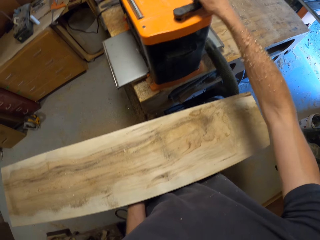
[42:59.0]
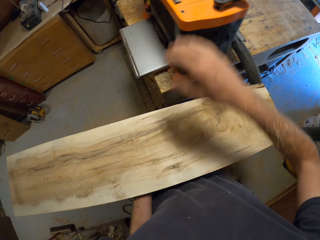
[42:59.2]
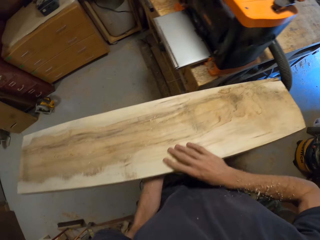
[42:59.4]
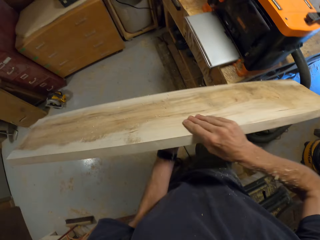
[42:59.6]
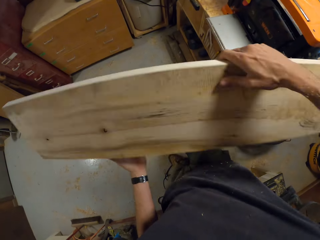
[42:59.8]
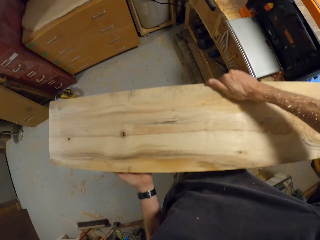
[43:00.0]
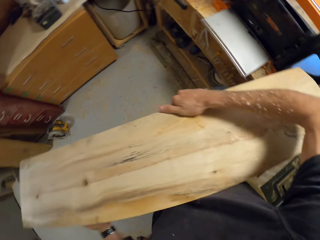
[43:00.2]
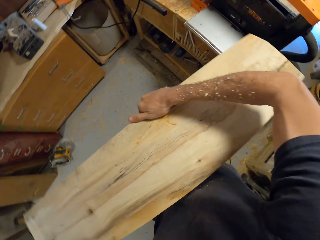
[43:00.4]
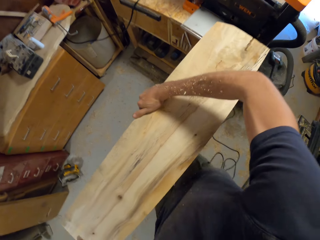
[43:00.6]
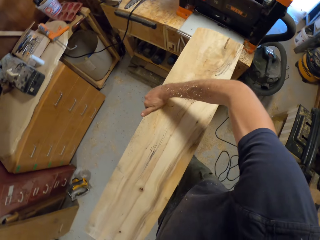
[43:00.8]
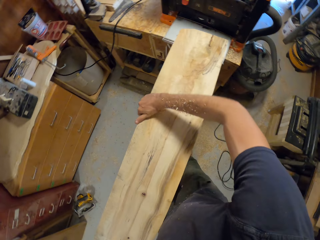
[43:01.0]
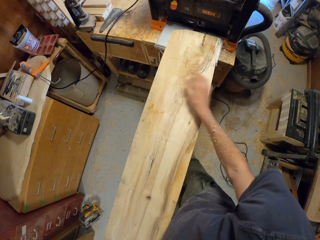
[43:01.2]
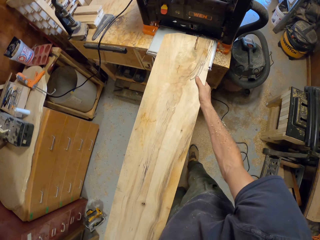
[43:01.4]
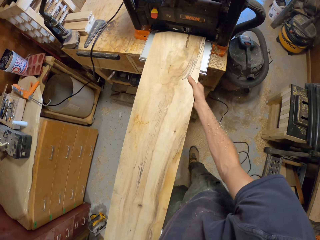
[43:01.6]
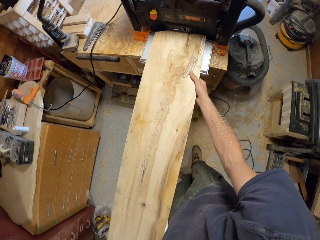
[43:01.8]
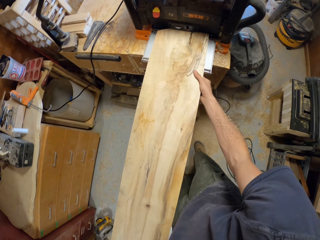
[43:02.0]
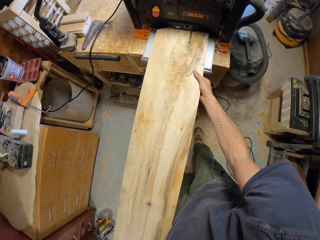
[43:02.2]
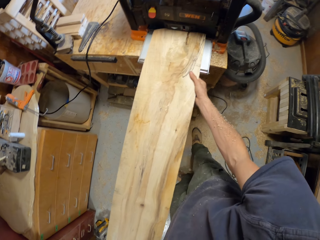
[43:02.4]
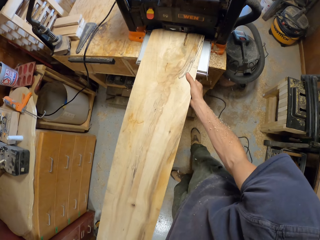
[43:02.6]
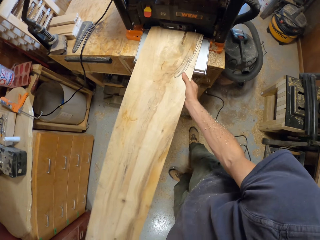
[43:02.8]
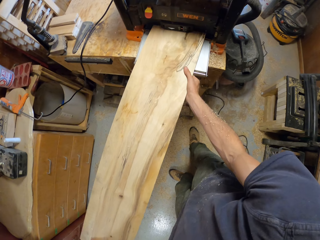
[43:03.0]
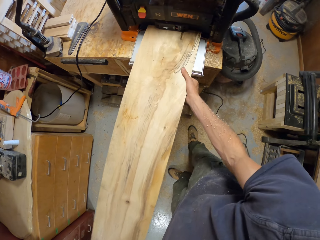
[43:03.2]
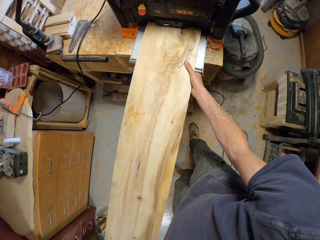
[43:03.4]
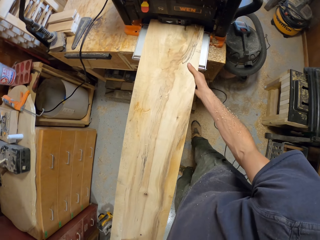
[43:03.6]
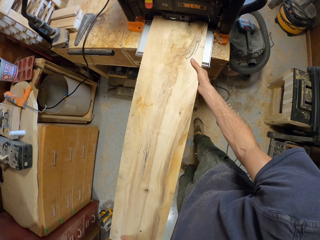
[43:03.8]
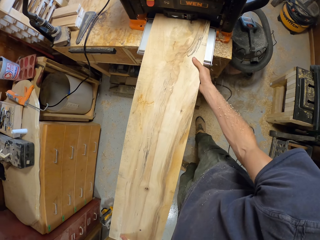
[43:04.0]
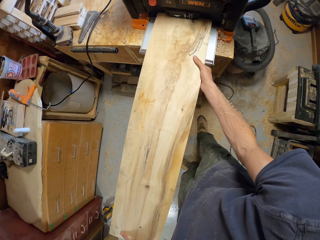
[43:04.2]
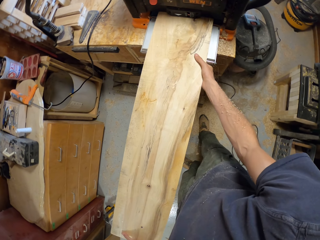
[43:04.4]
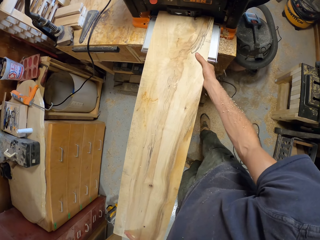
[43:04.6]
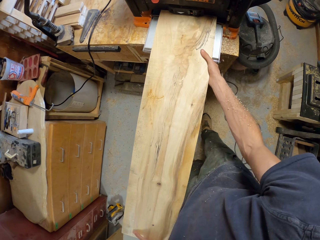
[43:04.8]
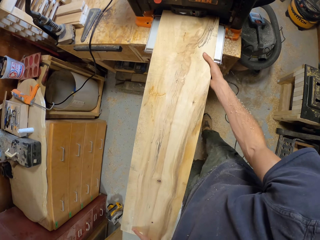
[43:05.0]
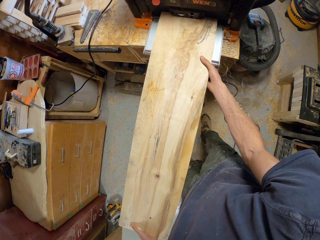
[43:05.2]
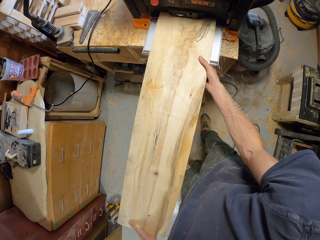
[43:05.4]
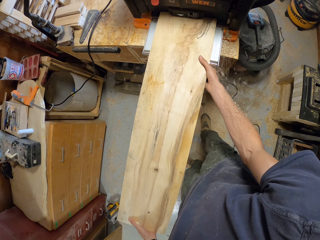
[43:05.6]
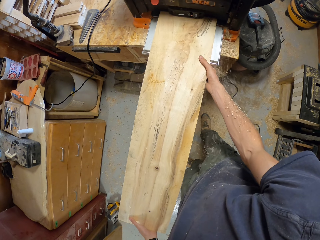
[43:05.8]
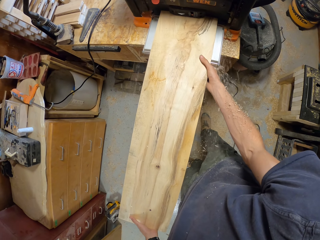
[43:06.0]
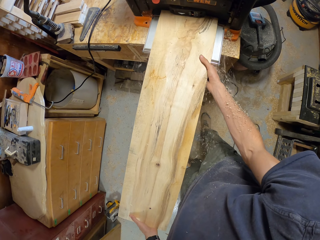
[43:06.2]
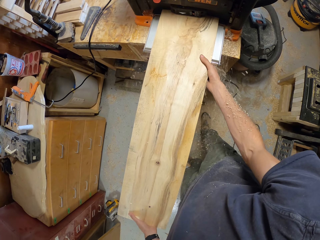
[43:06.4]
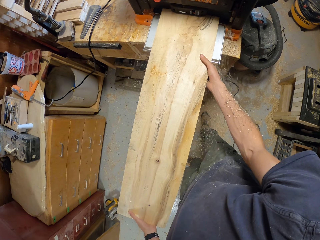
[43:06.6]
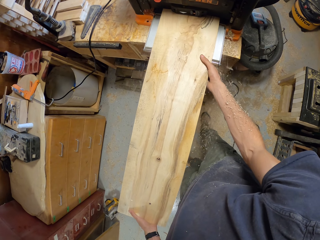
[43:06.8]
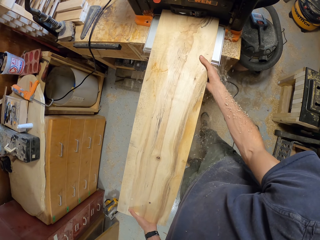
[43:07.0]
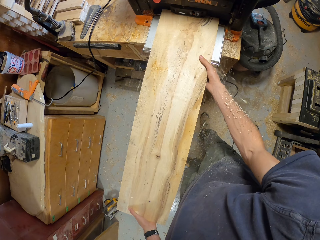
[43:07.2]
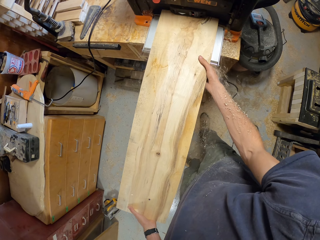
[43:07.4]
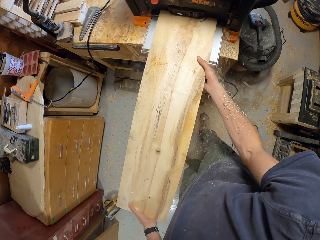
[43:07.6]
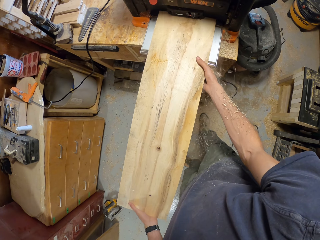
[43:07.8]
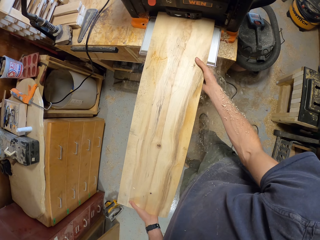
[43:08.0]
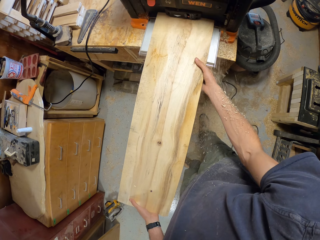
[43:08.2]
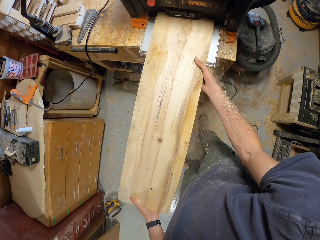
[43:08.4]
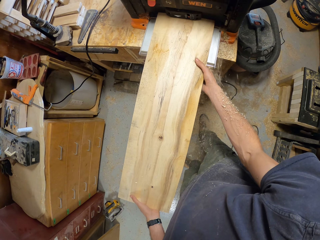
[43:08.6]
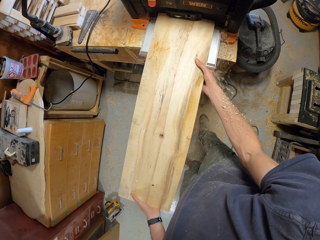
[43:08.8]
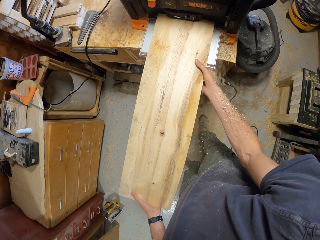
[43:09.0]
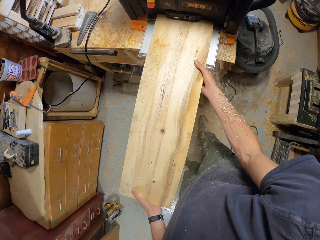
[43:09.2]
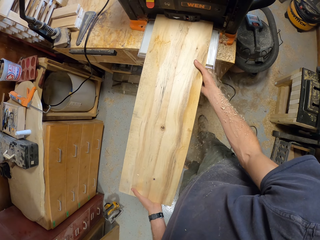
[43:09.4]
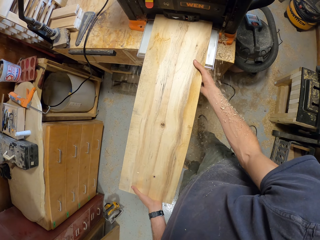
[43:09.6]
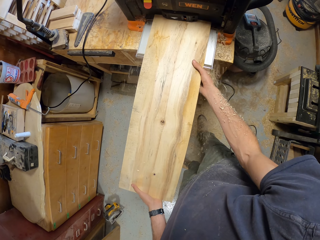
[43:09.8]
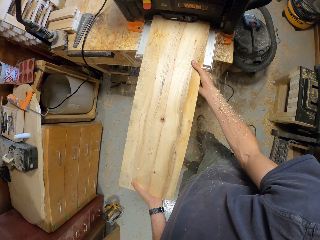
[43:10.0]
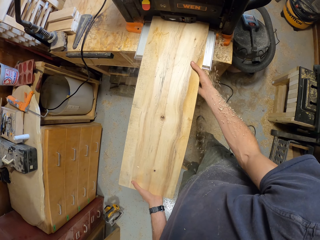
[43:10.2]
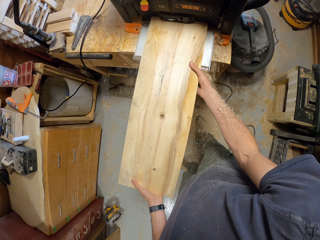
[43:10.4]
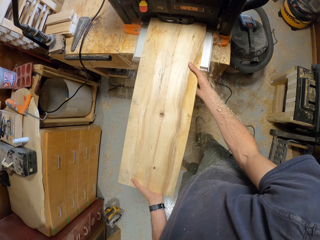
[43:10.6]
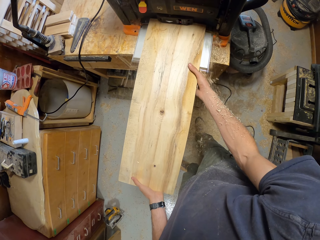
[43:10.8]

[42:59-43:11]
The camera wearer switches the wood lathe machine. They insert timber in the wood lathe machine.

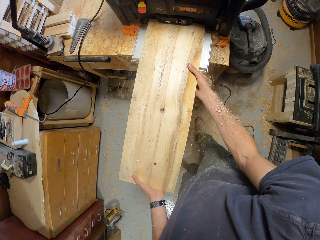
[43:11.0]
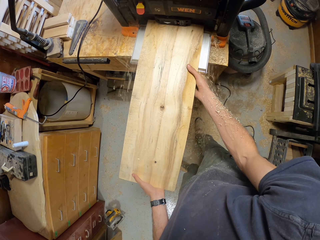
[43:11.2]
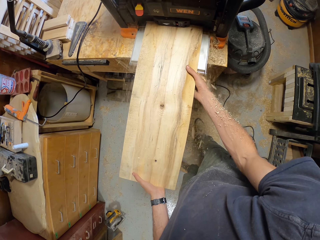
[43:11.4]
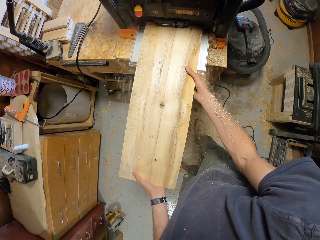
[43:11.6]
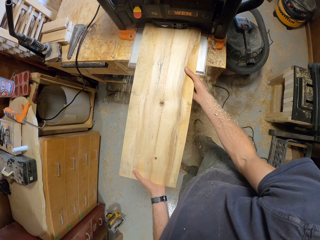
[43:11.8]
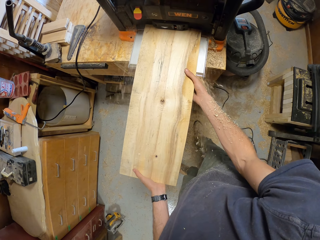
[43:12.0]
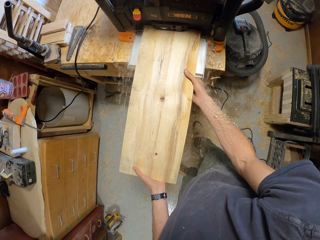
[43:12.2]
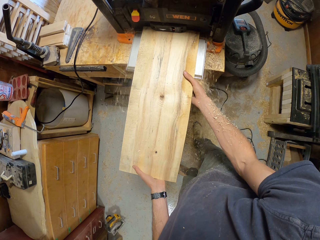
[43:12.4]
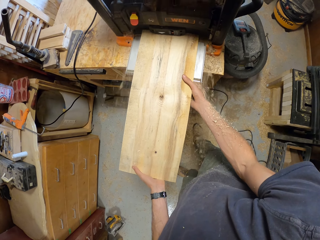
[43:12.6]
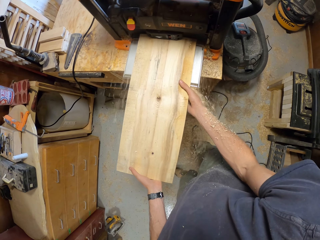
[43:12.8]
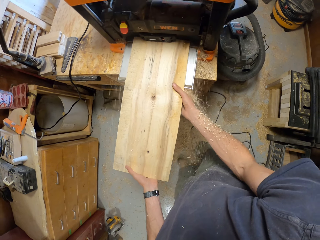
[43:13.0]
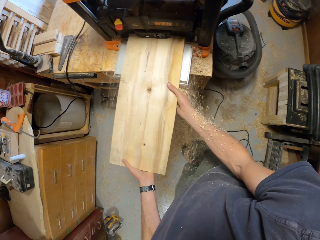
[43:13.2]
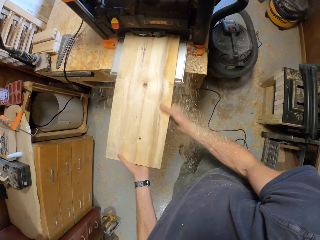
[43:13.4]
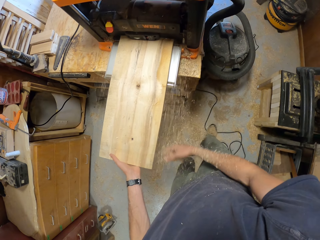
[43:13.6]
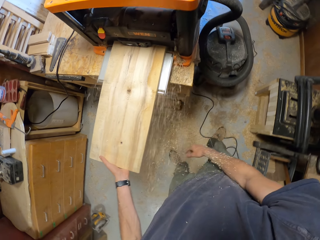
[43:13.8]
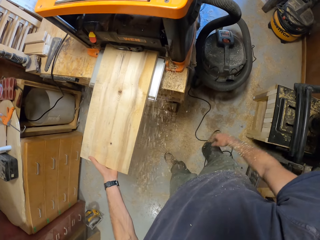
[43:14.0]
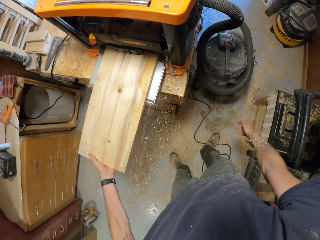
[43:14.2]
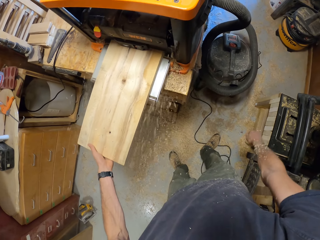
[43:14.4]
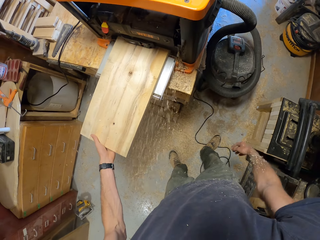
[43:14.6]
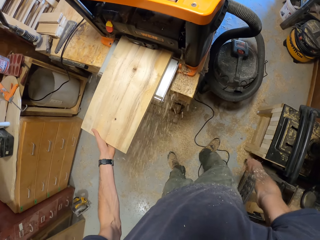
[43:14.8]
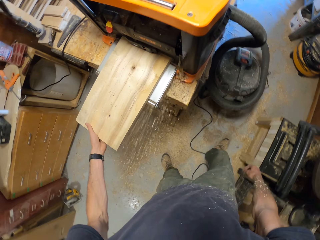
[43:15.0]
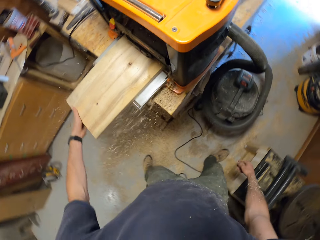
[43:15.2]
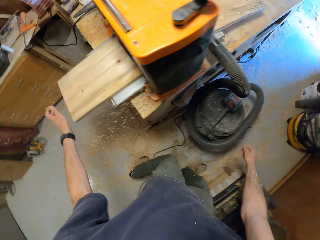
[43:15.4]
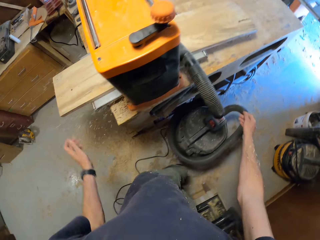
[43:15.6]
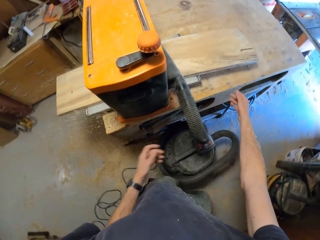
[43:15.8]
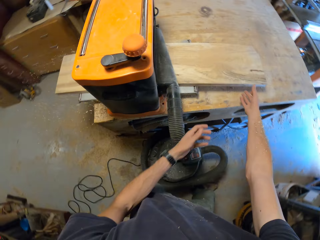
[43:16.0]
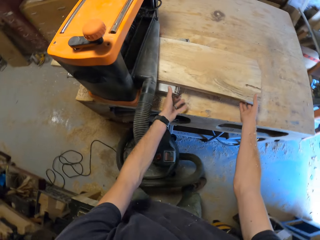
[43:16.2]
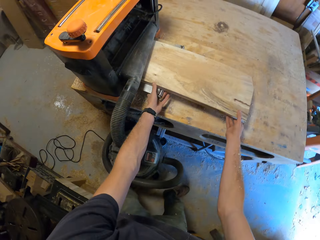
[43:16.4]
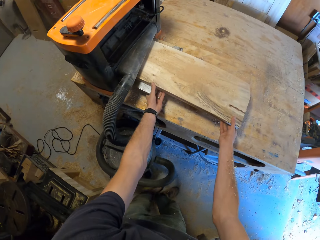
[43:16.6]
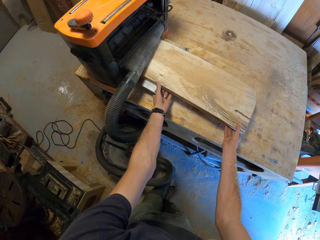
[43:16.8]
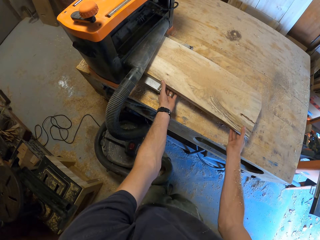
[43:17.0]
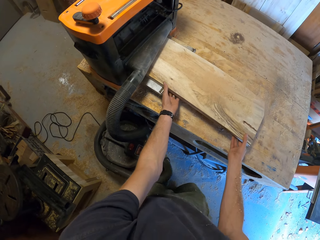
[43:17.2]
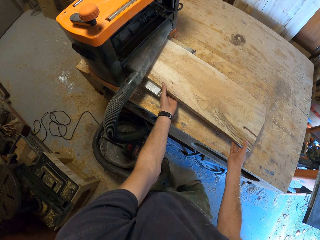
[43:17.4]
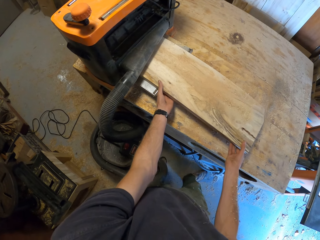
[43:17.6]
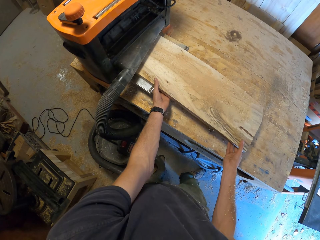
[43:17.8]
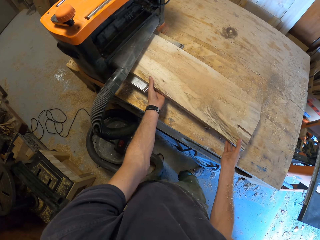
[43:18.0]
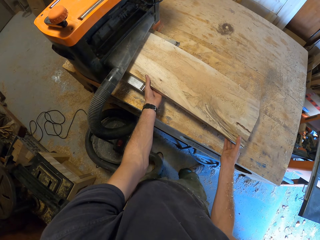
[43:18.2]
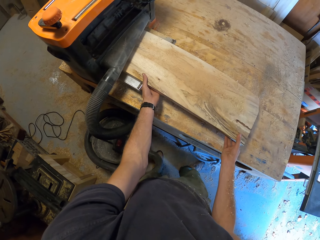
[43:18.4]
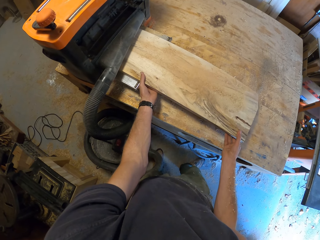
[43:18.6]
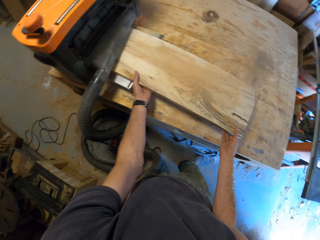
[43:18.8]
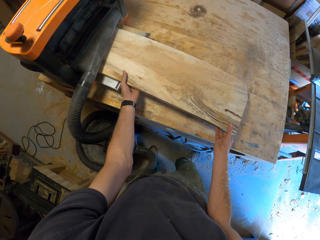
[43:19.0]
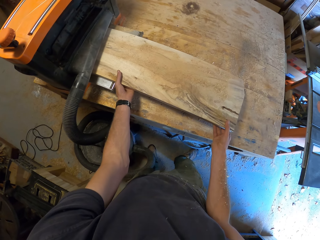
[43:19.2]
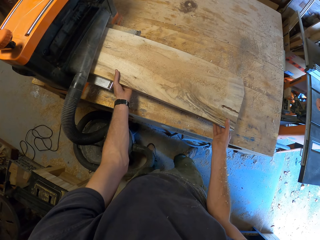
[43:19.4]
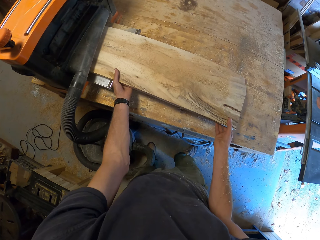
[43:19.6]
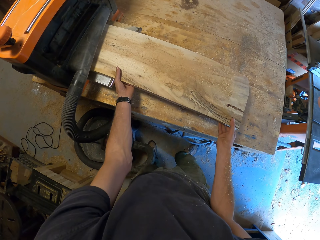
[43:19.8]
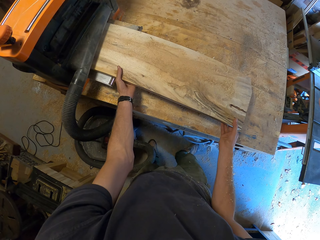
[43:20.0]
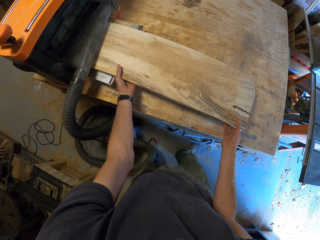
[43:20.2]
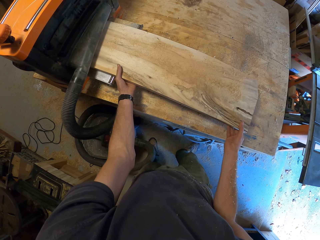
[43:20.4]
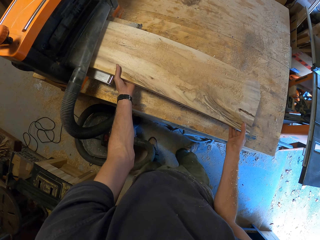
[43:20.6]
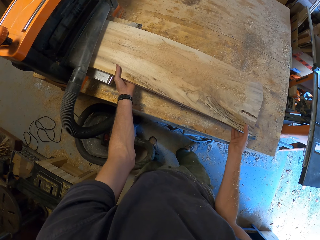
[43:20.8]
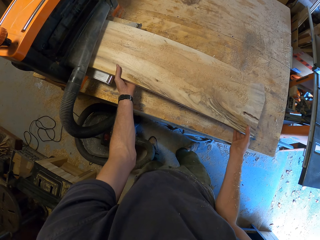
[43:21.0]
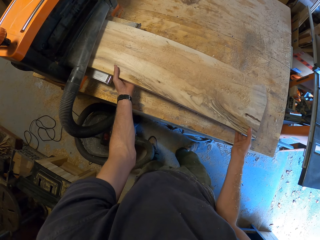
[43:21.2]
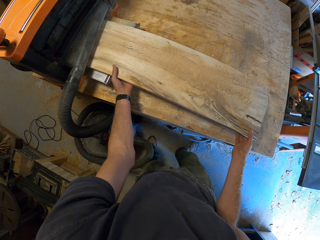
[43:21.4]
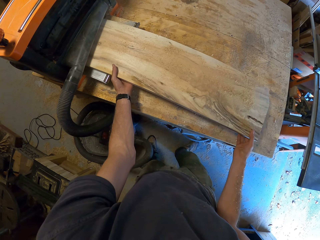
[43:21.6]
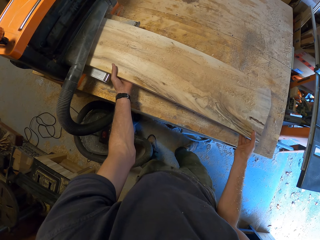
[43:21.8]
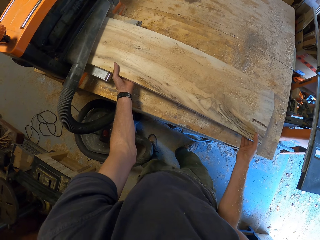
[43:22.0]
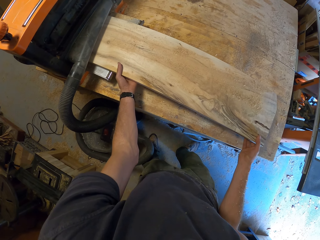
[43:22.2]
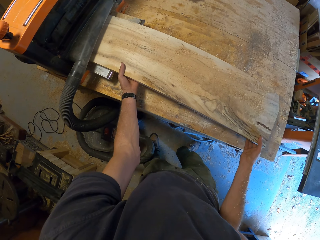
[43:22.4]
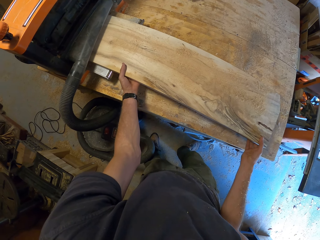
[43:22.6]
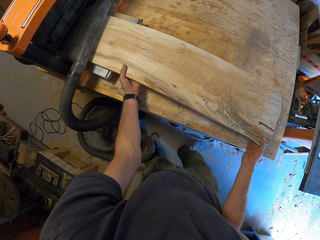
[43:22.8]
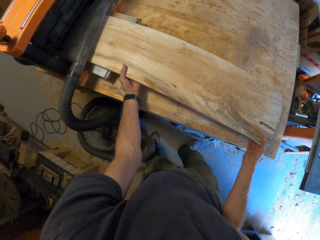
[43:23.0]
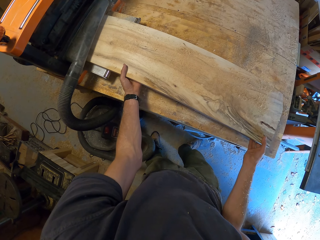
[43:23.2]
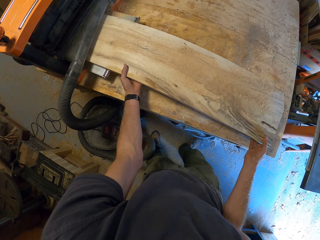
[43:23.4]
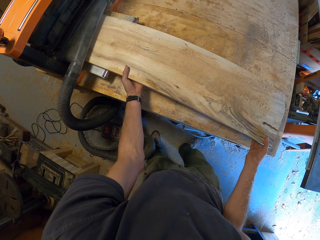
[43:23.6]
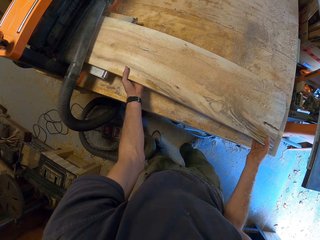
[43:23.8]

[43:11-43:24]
The camera wearer walks to the other side of the wood lathe machine. They hold timber.
